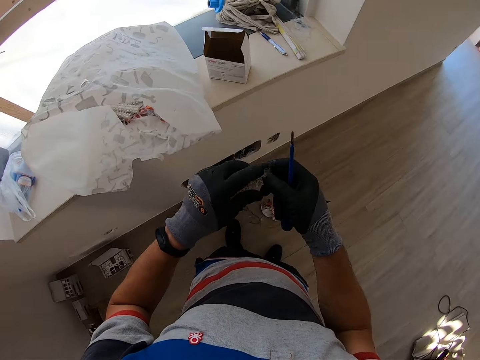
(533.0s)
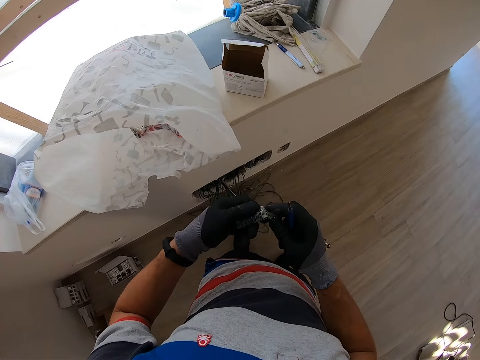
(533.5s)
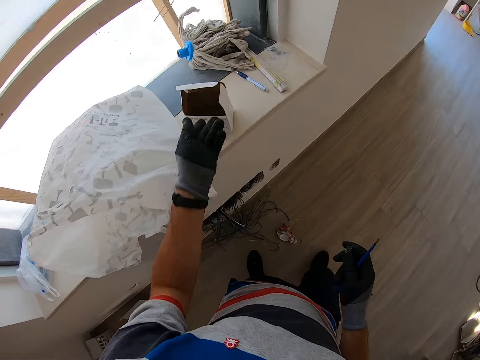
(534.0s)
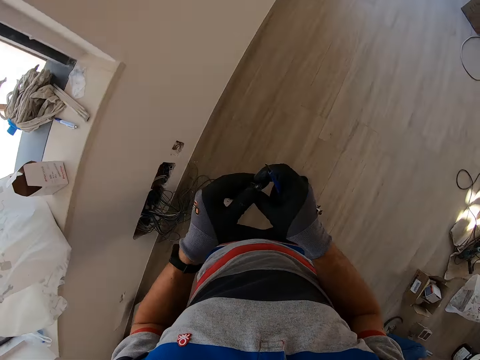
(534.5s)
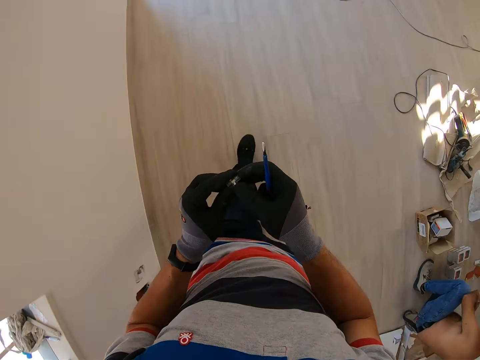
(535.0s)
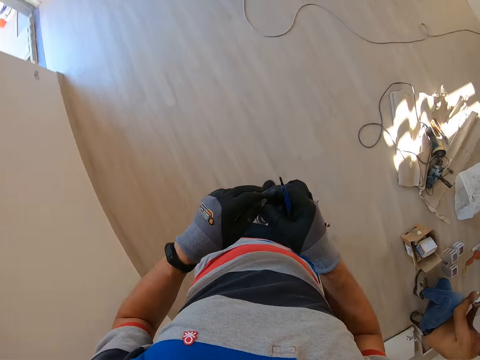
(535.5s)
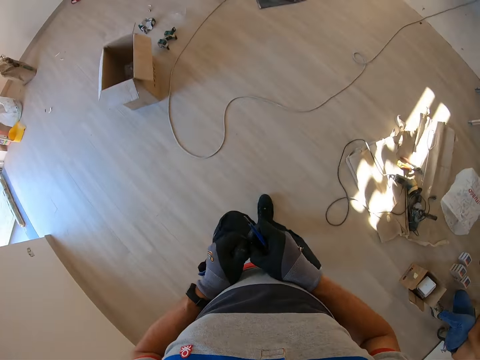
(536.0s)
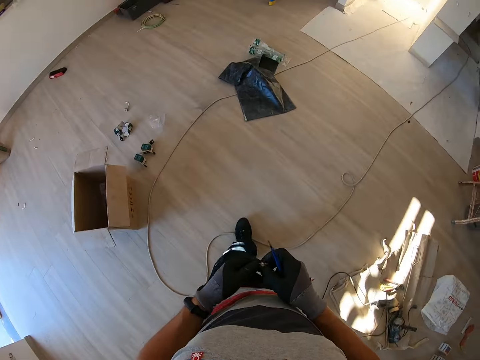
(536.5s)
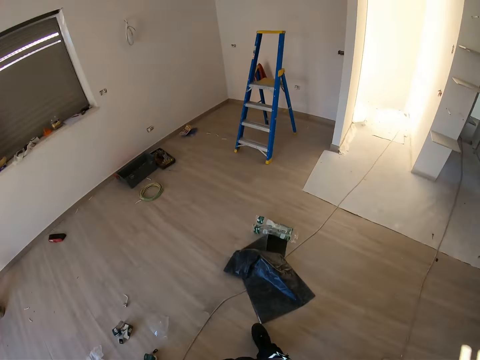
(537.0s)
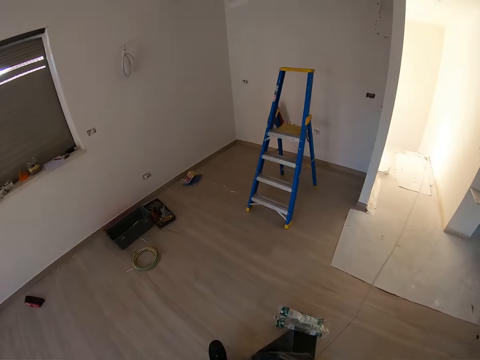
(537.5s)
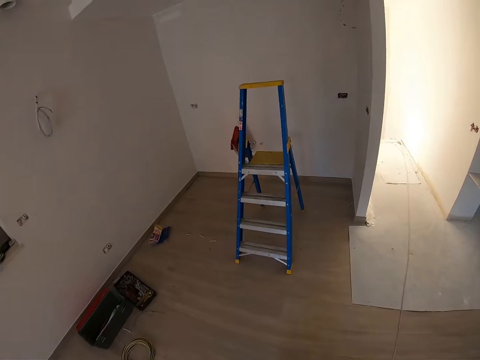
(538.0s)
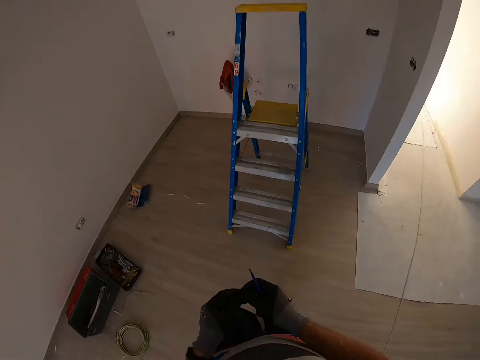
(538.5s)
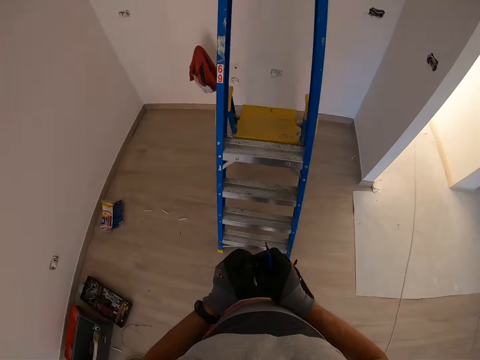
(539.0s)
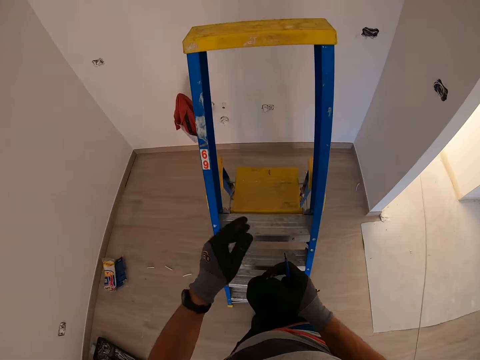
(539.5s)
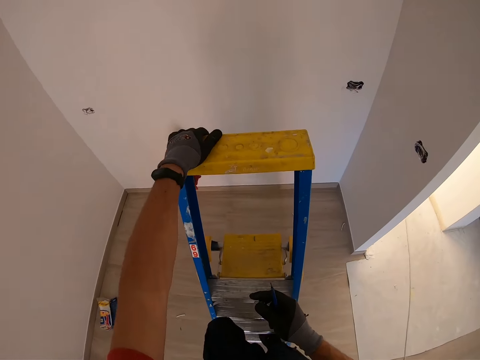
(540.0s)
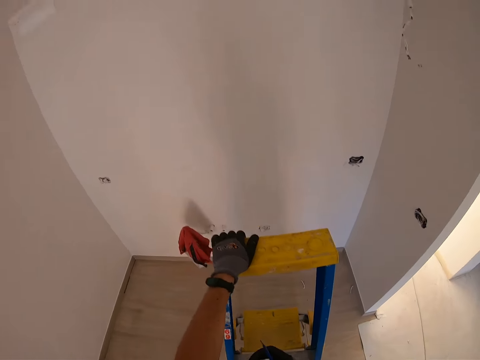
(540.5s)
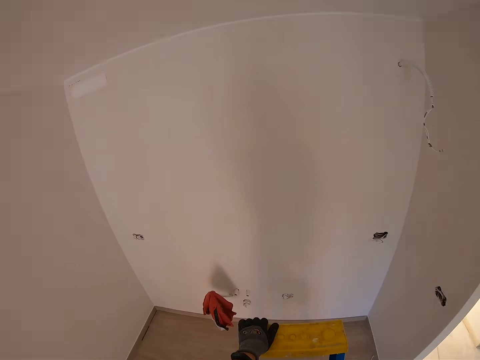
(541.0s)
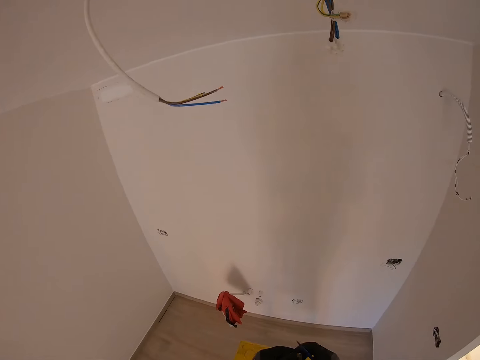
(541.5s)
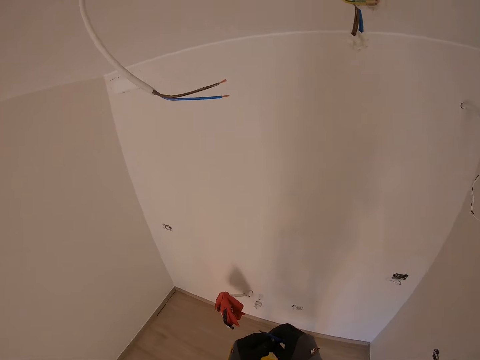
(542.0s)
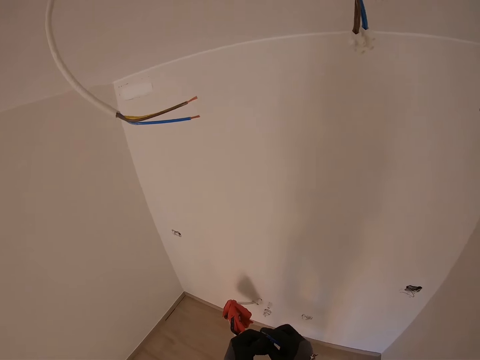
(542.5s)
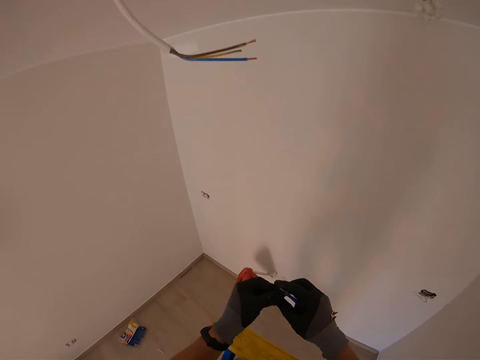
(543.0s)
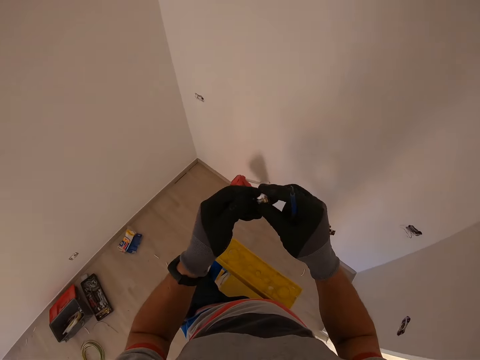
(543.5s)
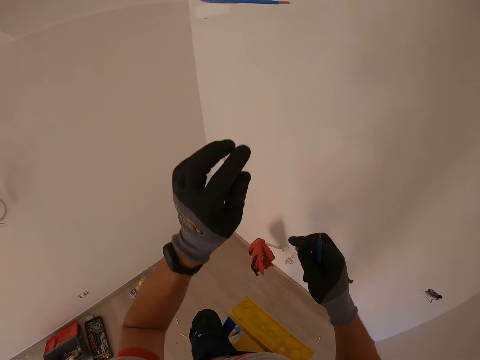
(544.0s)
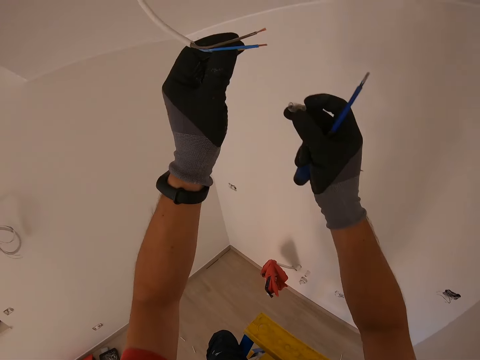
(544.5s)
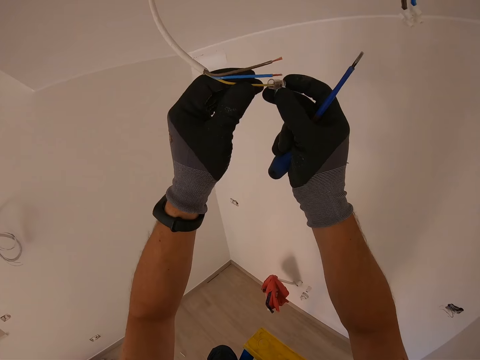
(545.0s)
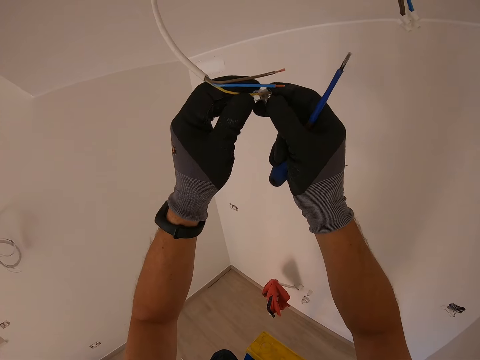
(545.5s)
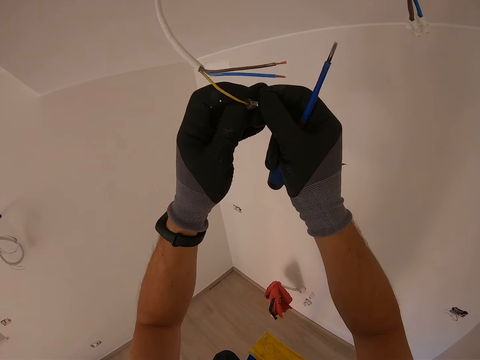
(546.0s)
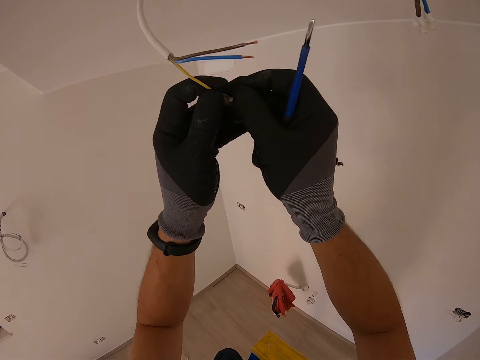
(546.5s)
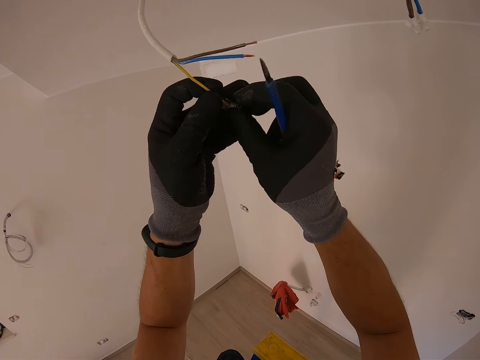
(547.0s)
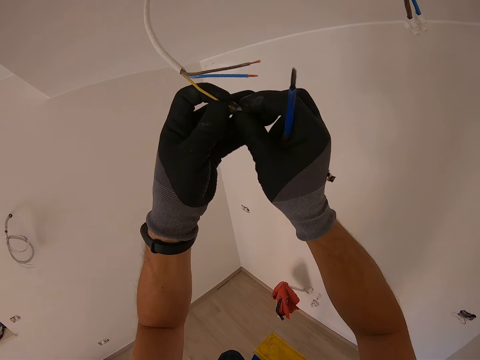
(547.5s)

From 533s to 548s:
The camera wearer cuts a piece of a cable connector and holds a screwdriver. He cuts the wire with his hands. He holds the cable connector and the screwdriver, and returns the cable connectors inside the box. He walks back with the cable connector and the screwdriver. He climbs the ladder with the cable connector and the screwdriver. He holds the cable connector and the screwdriver. He inserts the wire inside the cable connector and holds the screwdriver.

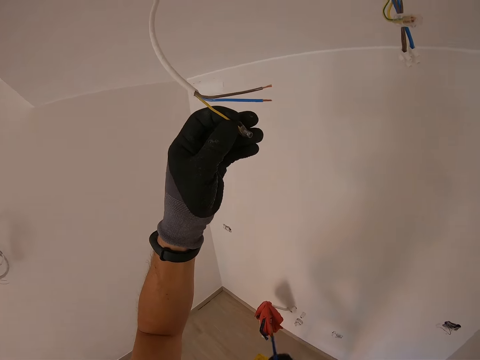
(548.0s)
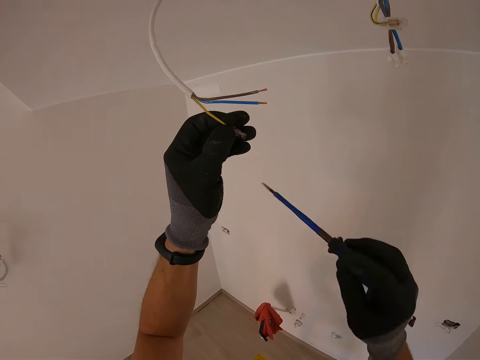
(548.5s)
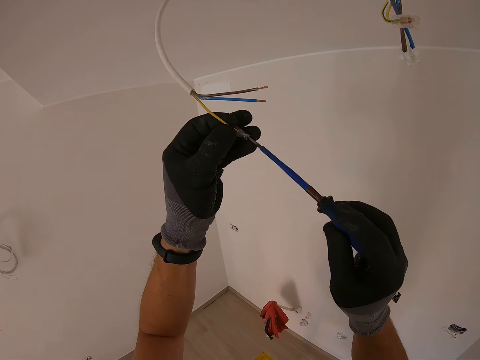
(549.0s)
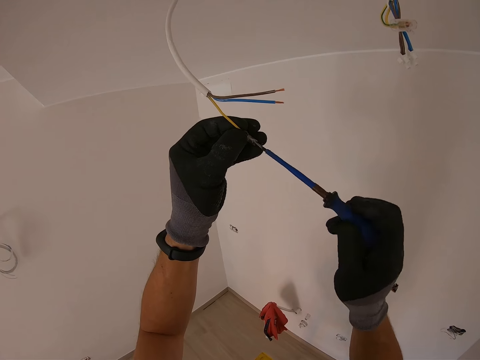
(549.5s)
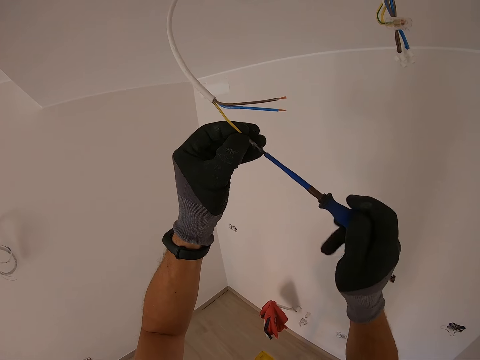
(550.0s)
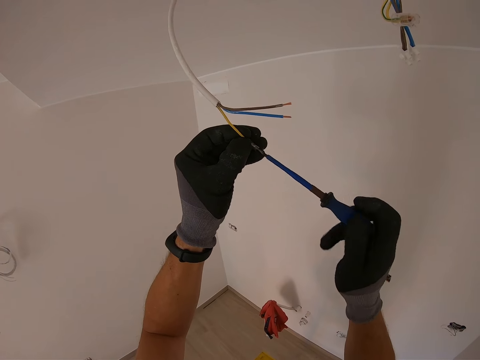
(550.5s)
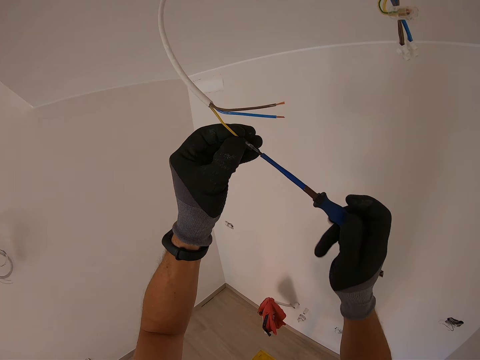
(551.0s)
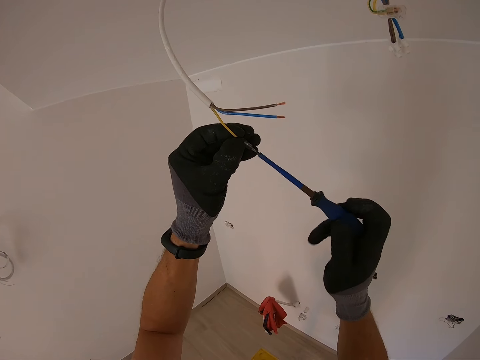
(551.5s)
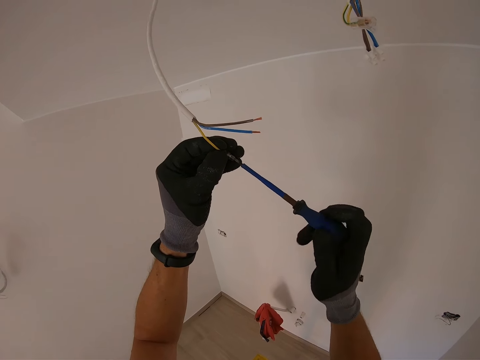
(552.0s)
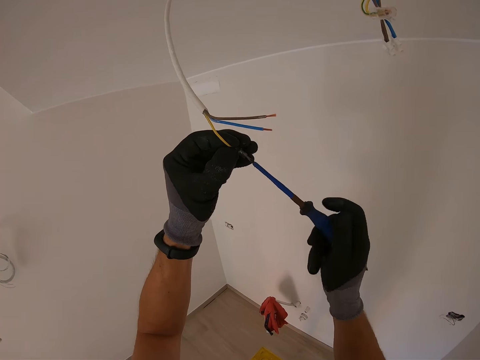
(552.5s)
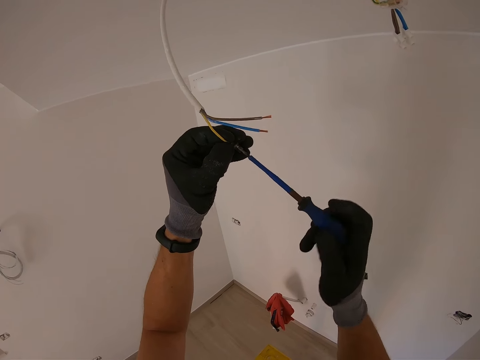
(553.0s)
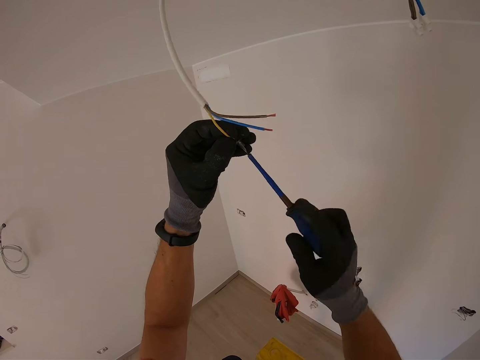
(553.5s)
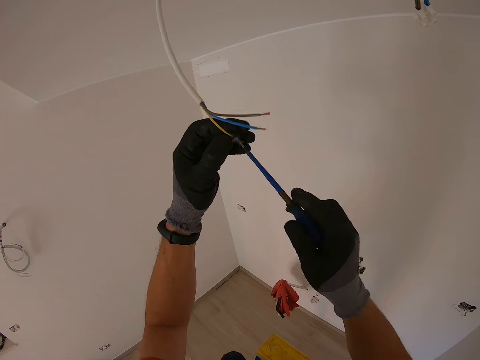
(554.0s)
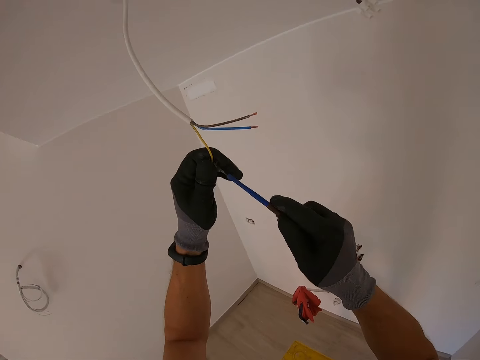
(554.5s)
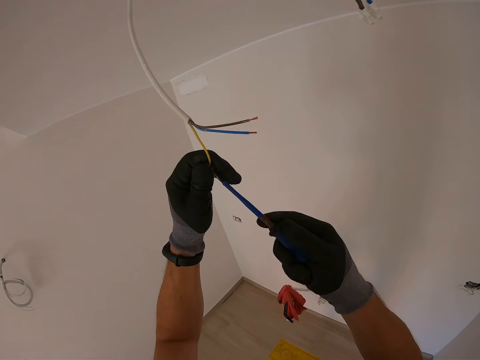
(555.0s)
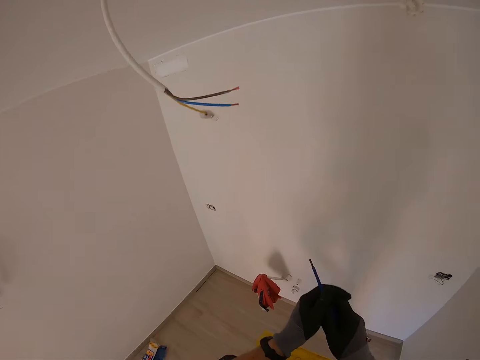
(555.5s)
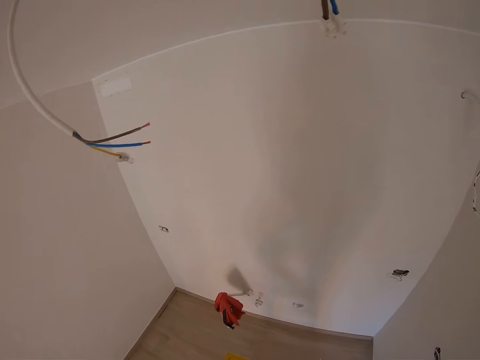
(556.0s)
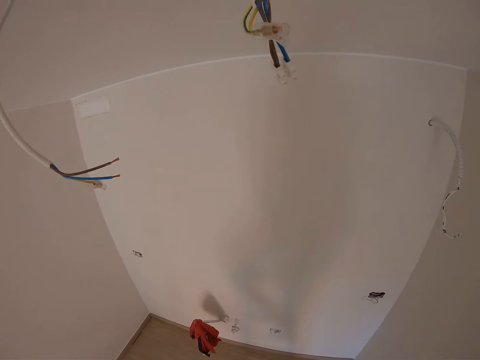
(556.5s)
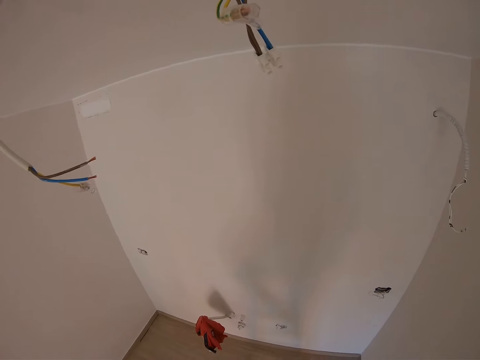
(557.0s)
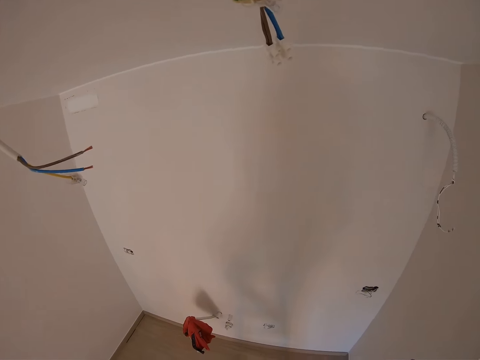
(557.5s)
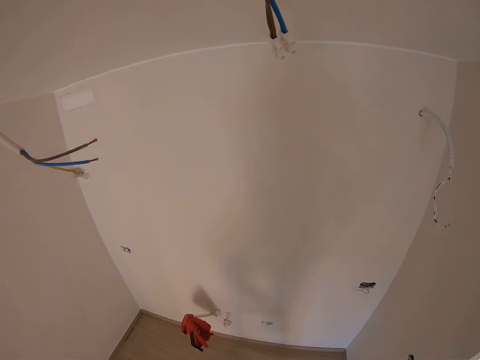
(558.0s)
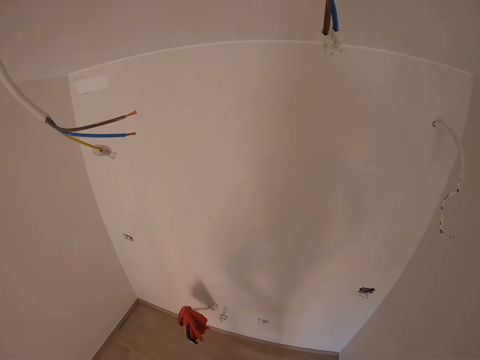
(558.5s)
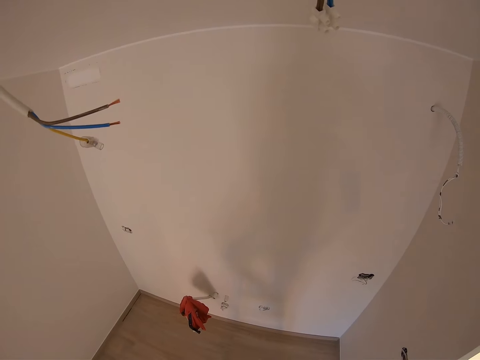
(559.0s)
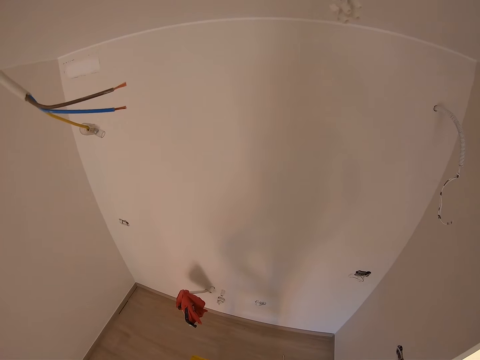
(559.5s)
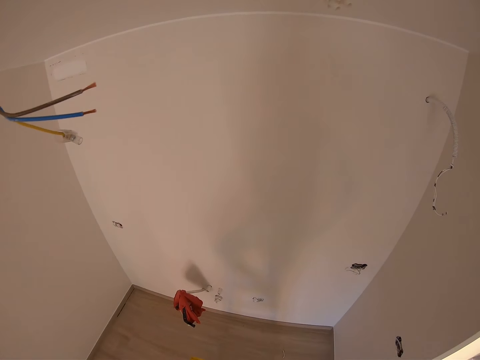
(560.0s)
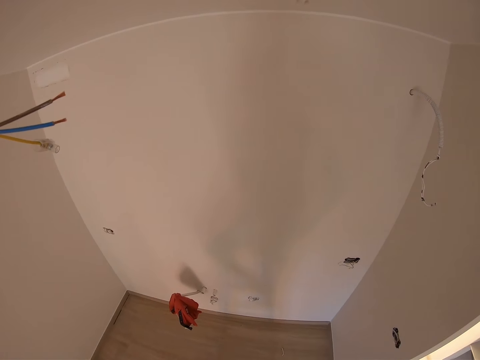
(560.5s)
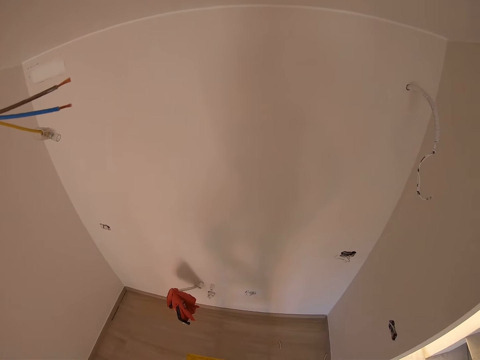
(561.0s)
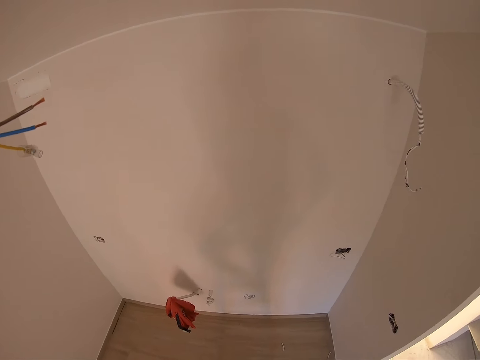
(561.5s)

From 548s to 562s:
The camera wearer tightens the cable connector screw with a screwdriver. They withdraw the screwdriver. They pause.
